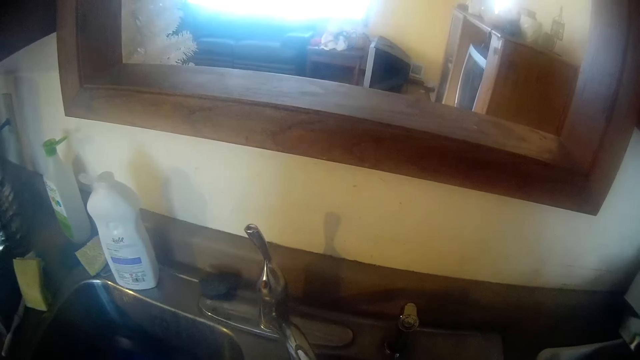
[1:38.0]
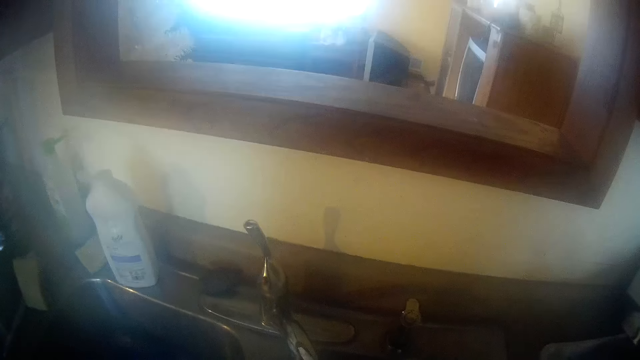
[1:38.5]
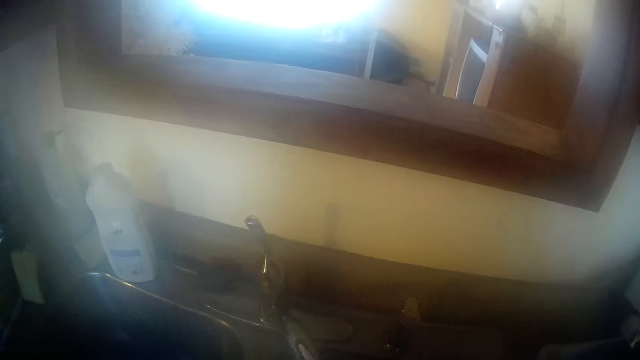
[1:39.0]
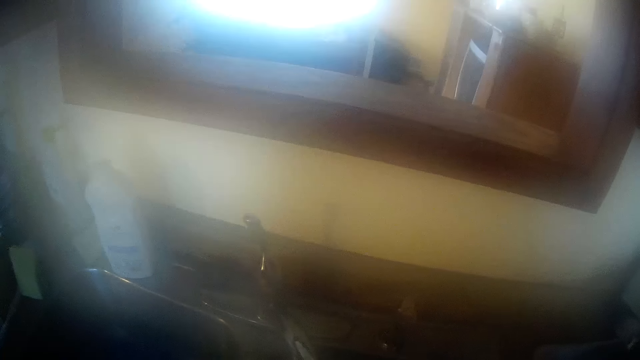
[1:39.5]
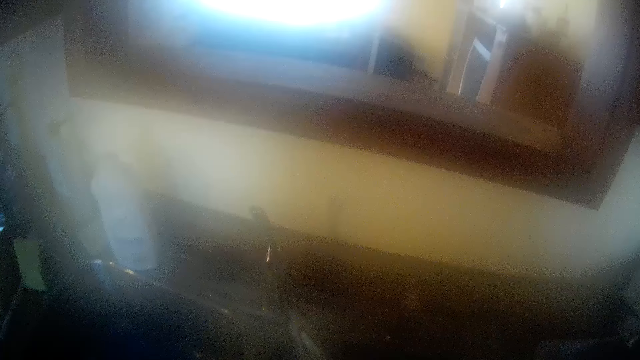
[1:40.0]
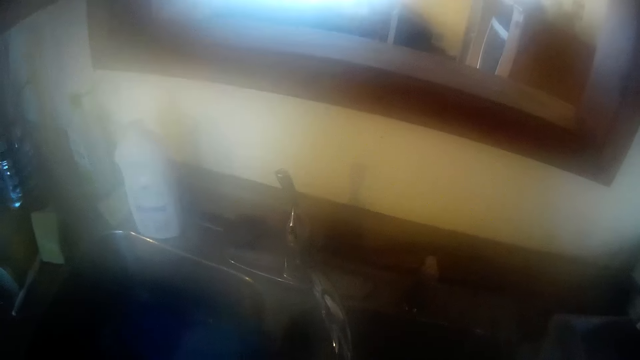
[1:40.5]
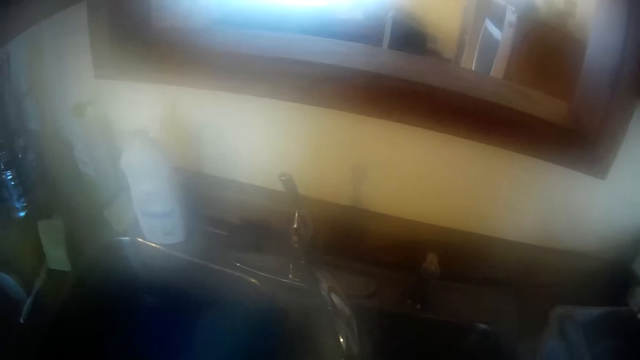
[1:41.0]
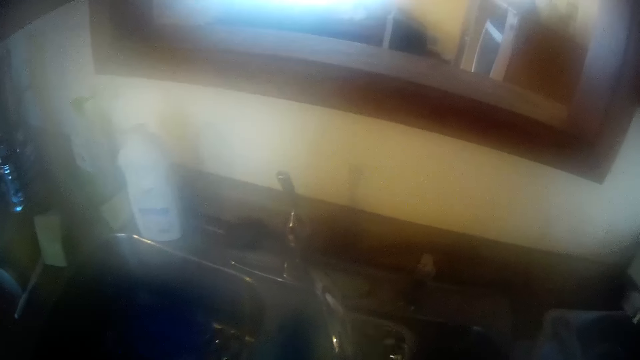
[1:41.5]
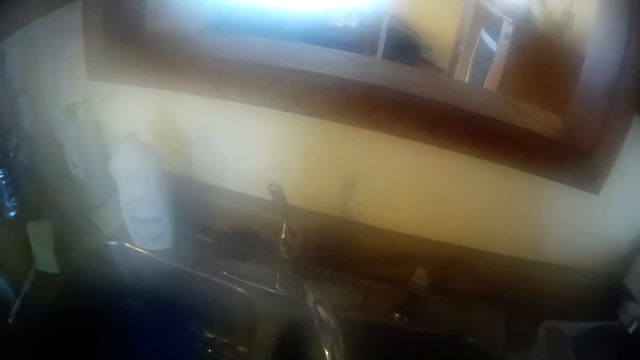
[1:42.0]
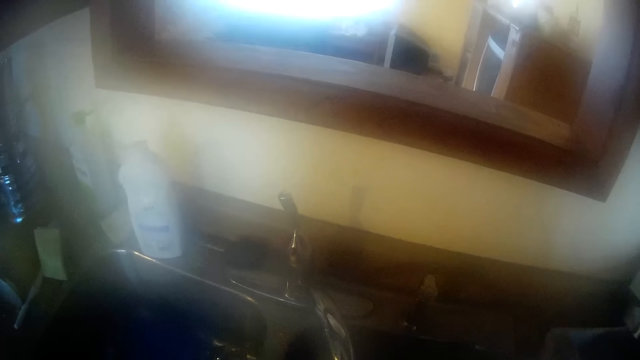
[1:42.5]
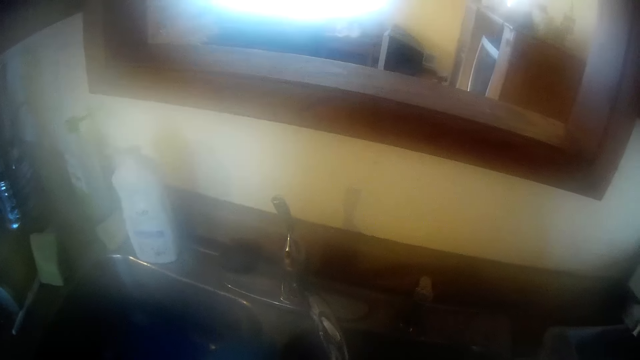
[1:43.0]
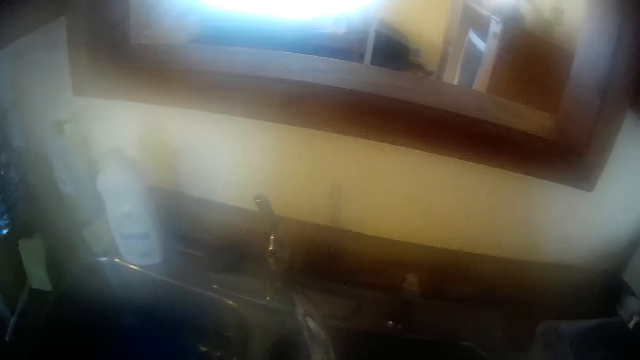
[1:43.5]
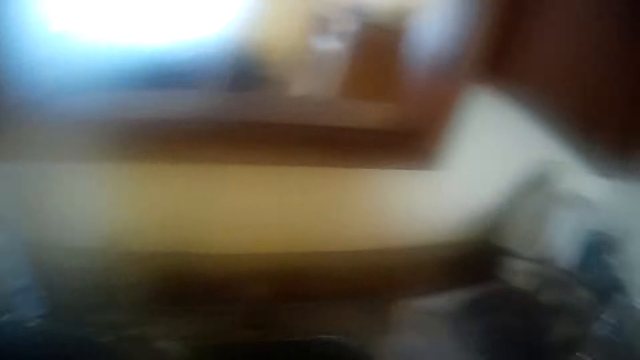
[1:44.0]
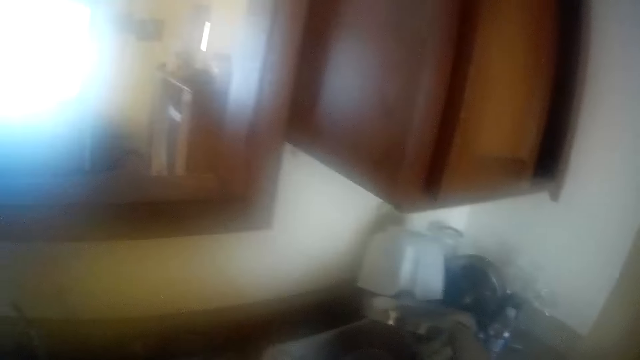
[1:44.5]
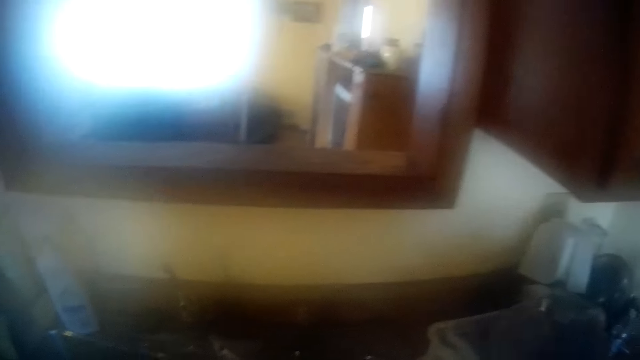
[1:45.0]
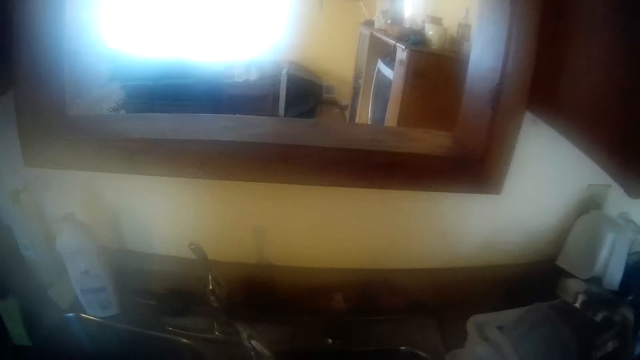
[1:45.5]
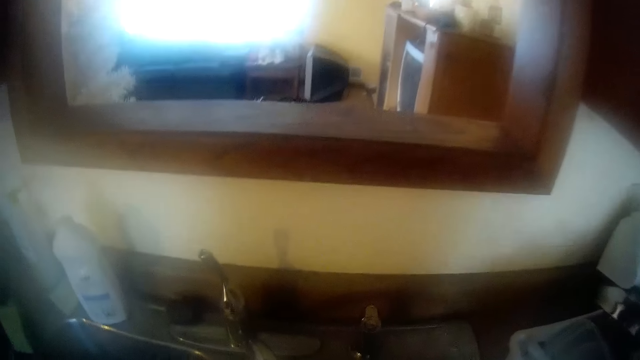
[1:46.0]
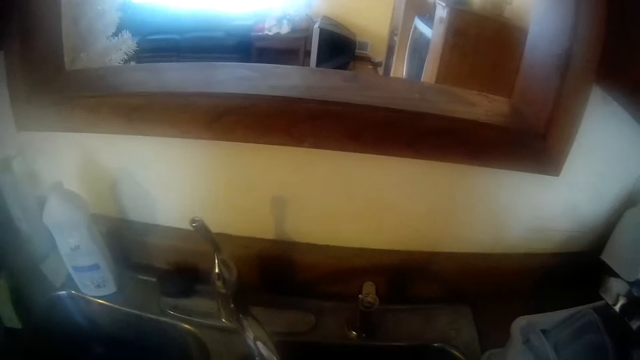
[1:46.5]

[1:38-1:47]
The camera wearer rinses a plastic container. She drops the plastic container in the utensil rack with her right hand.

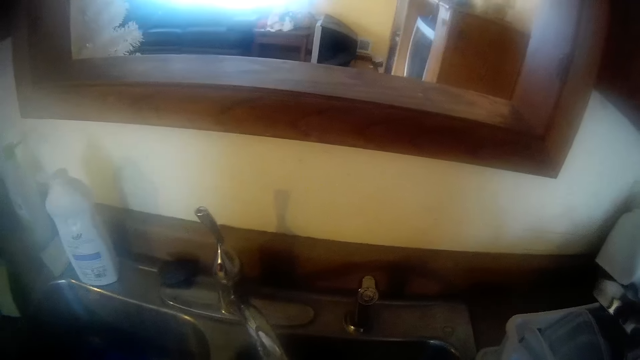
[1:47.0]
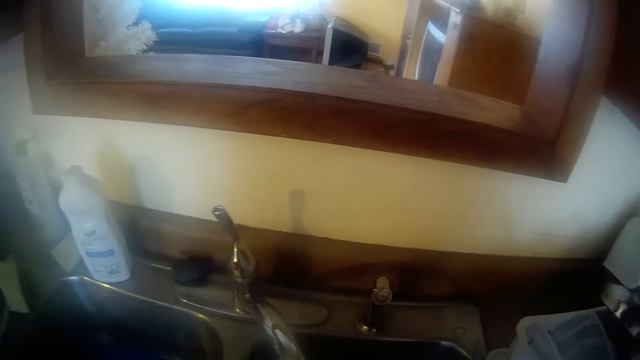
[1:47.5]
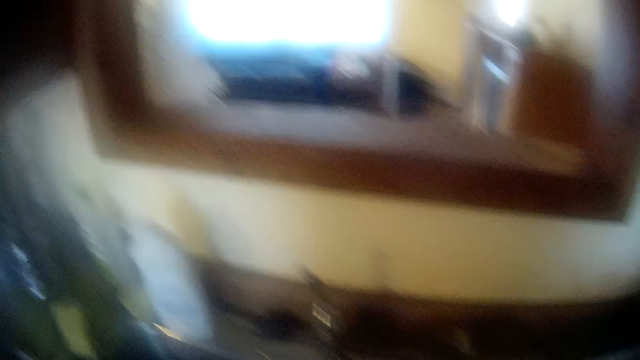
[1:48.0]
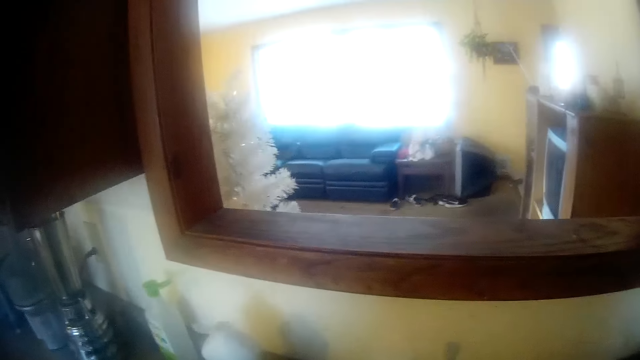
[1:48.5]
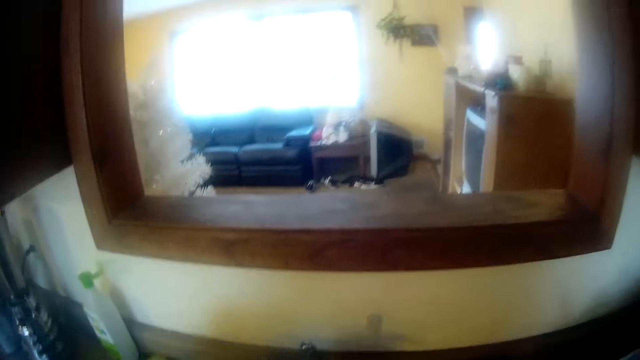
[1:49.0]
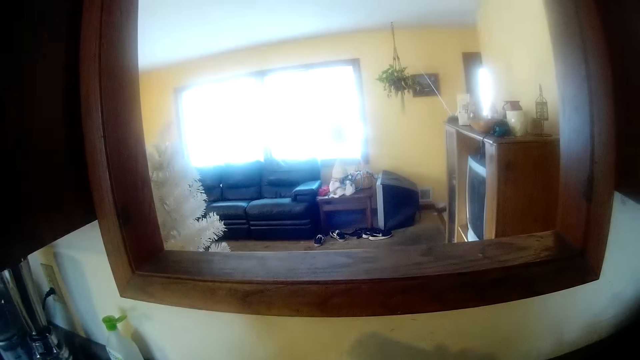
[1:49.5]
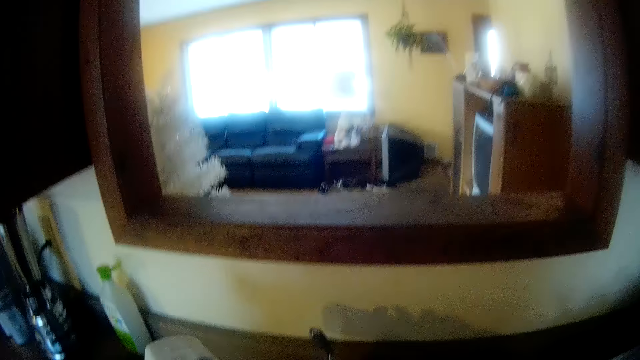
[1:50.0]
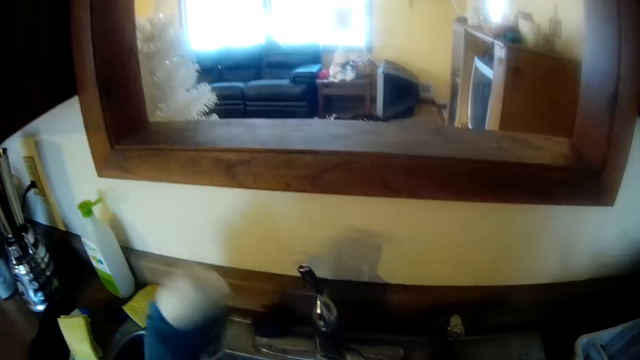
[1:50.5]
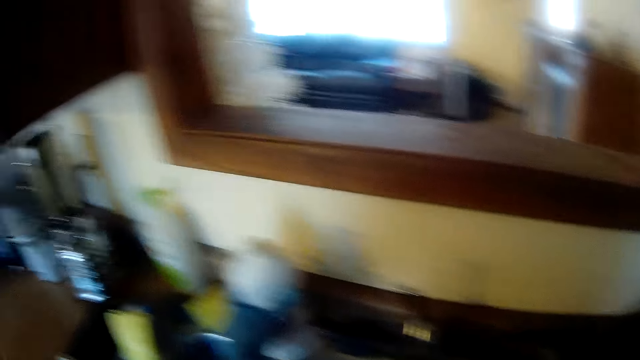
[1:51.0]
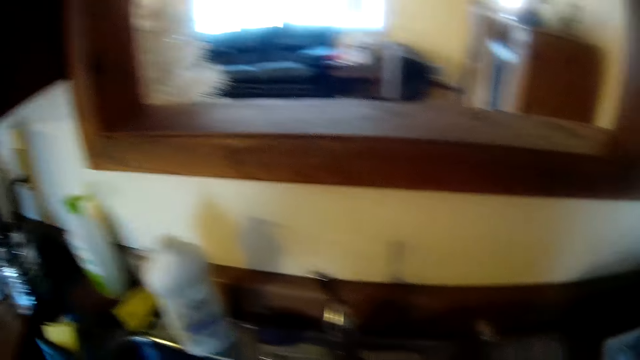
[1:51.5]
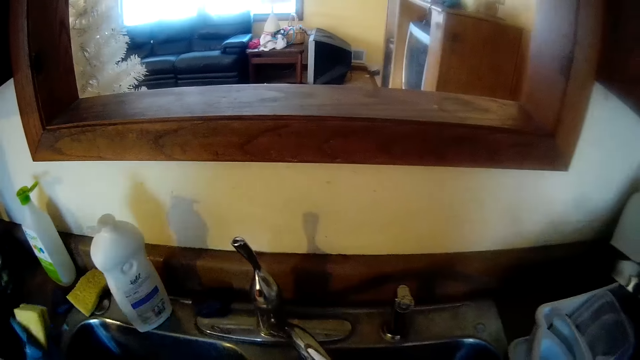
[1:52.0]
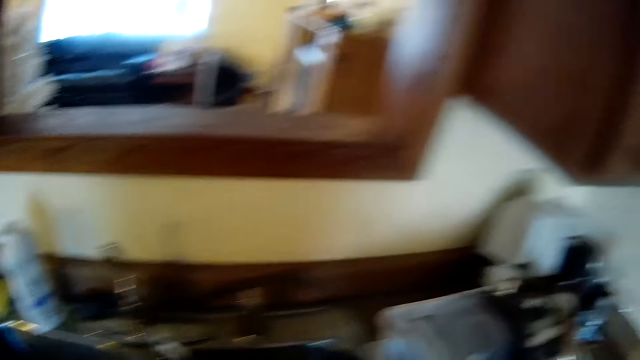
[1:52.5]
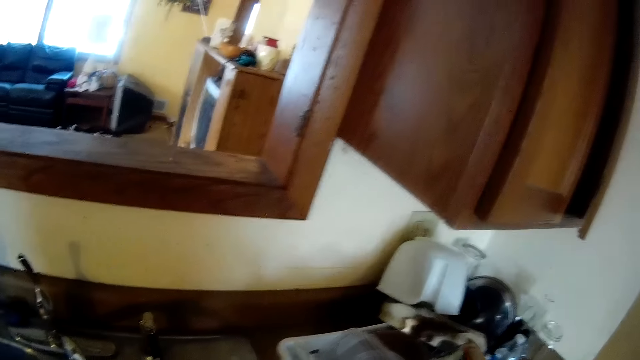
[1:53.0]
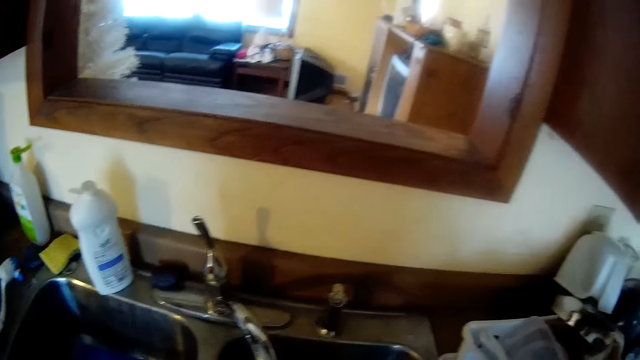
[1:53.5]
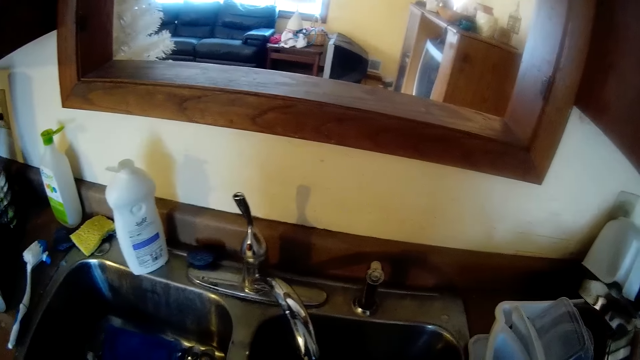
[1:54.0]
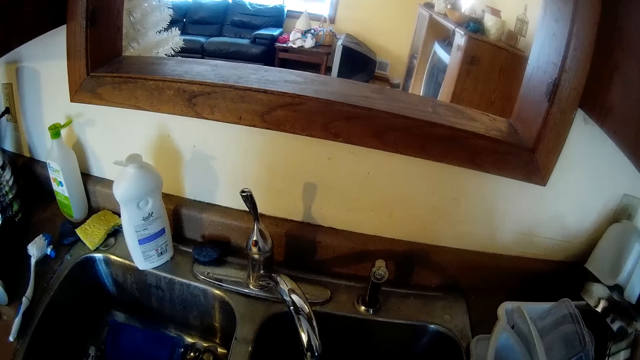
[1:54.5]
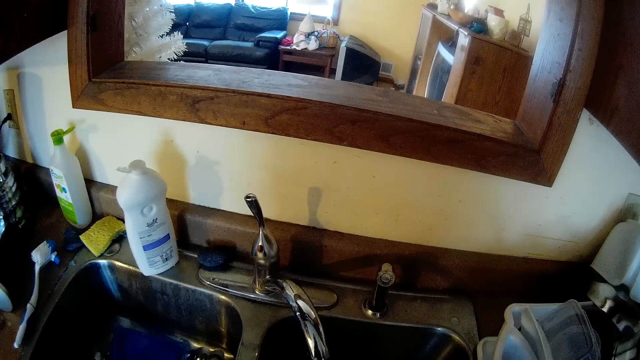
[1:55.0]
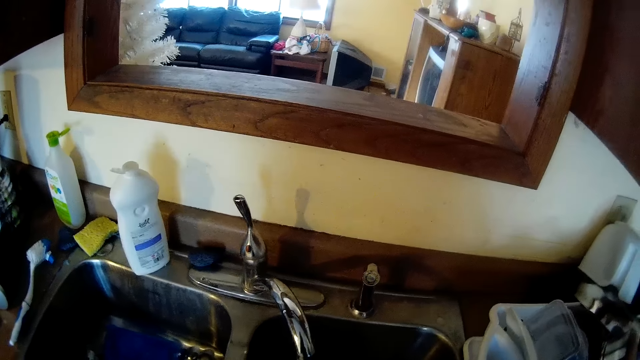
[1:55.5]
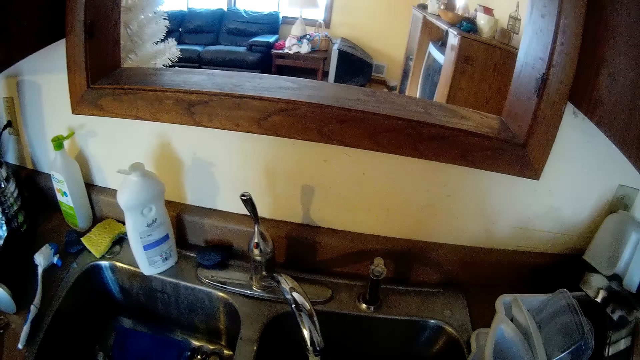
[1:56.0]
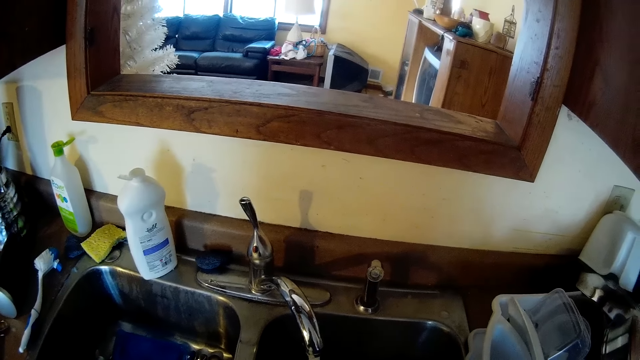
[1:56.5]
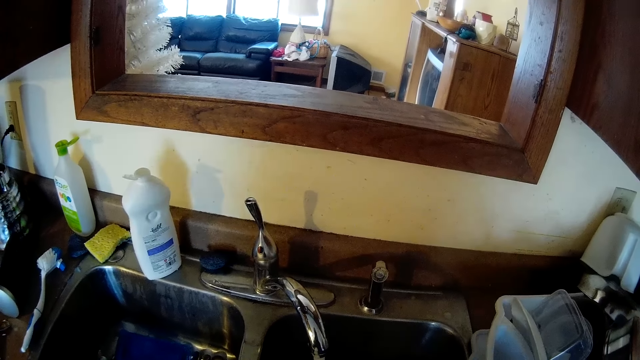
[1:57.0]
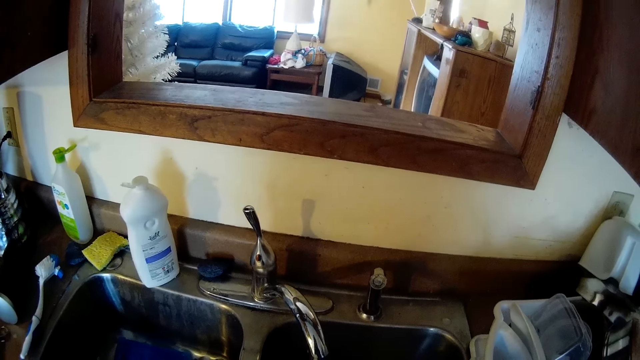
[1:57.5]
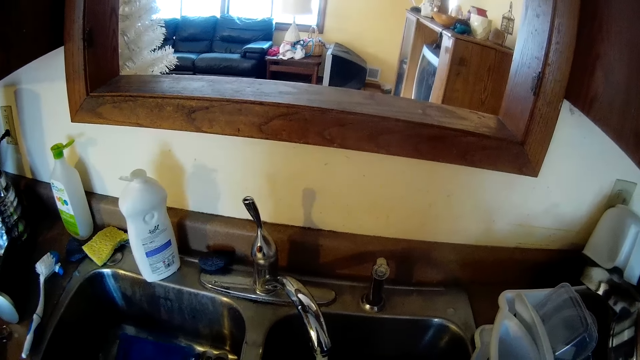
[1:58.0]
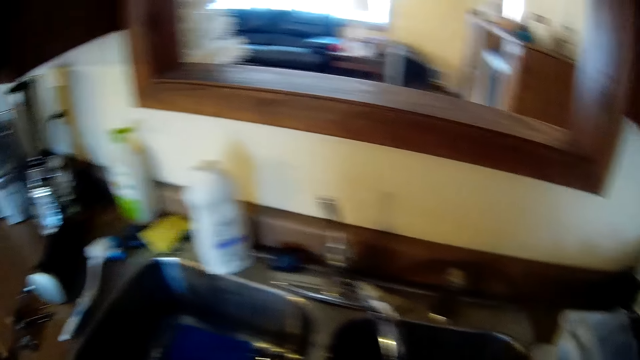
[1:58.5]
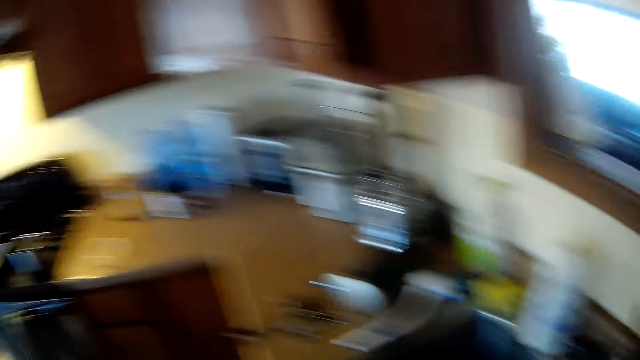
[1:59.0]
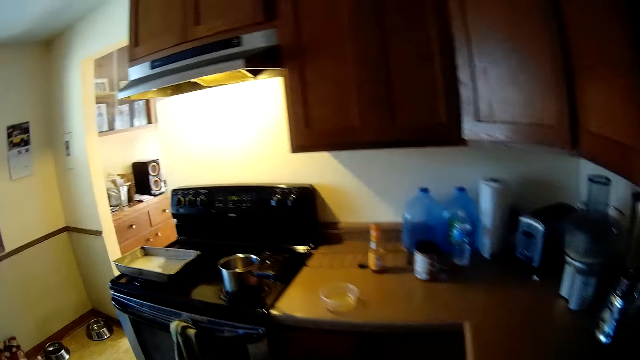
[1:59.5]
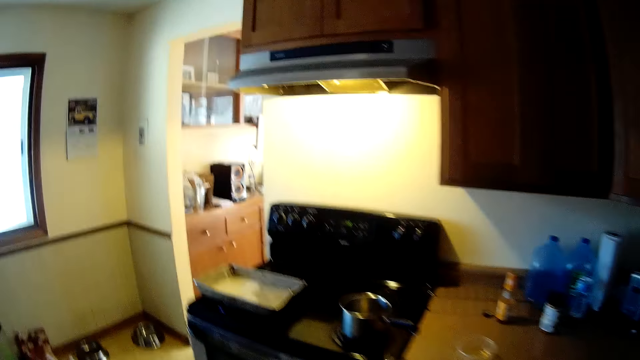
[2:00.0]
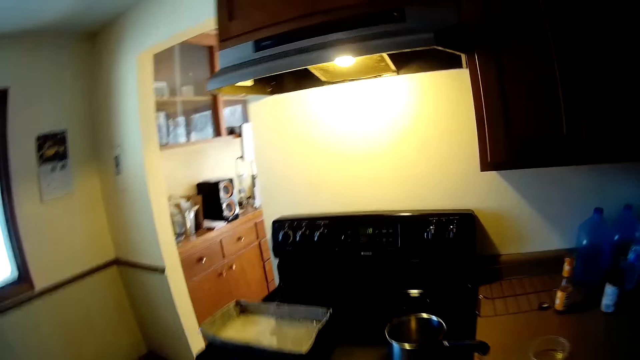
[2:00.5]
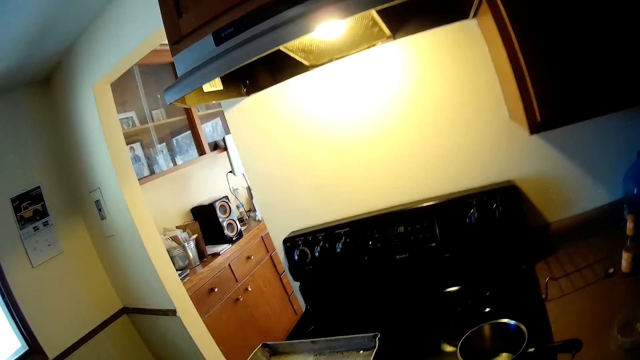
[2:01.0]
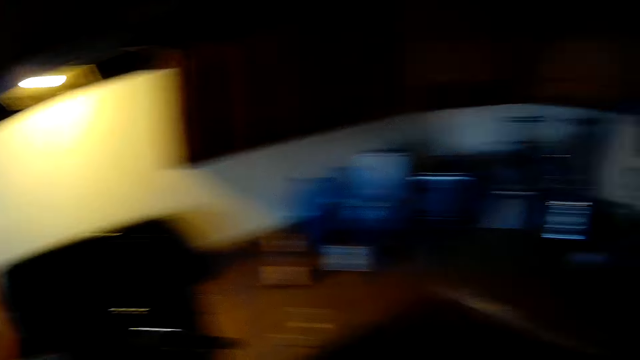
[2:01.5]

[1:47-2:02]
The camera wearer washes dishes. She picks the liquid soap container from the sink countertop with her left hand. She pours soap on the foam or sponge. She drops the liquid soap container on the sink countertop with her left hand. She picks the sponge from the sink countertop with her left hand. She washes dishes, turns around the room and walks towards the stove.
